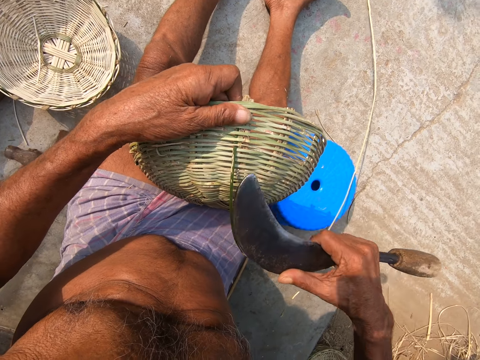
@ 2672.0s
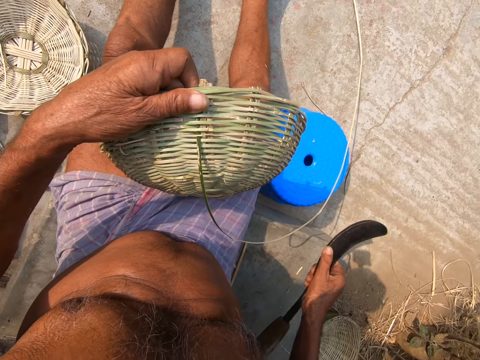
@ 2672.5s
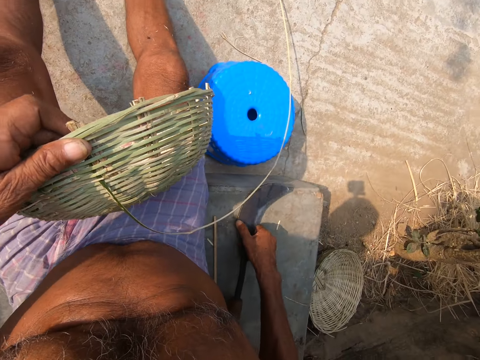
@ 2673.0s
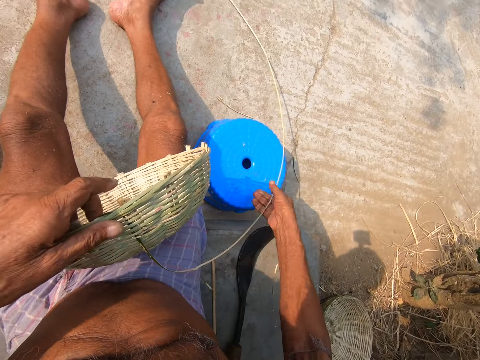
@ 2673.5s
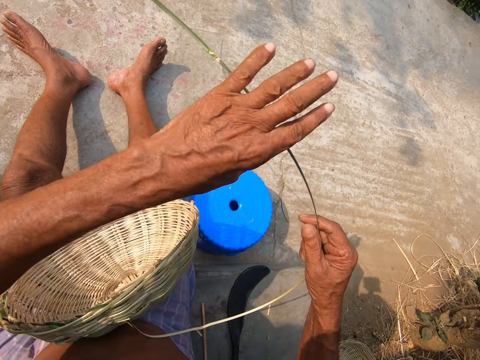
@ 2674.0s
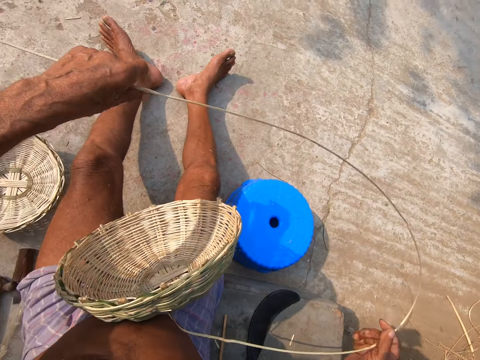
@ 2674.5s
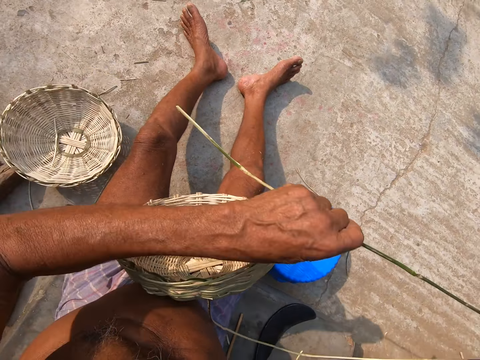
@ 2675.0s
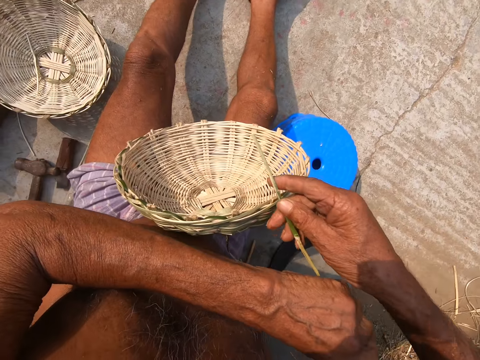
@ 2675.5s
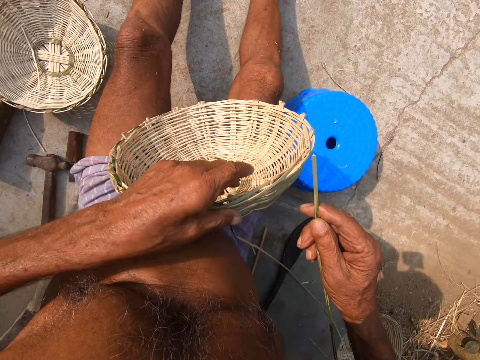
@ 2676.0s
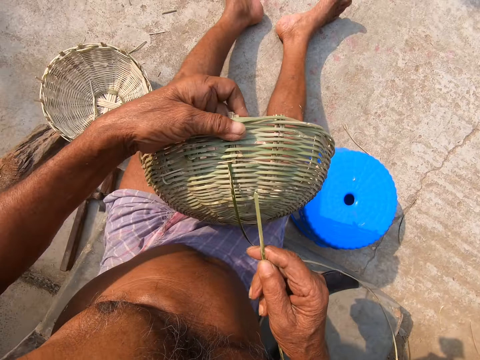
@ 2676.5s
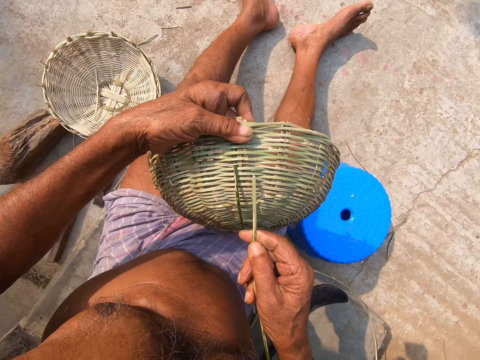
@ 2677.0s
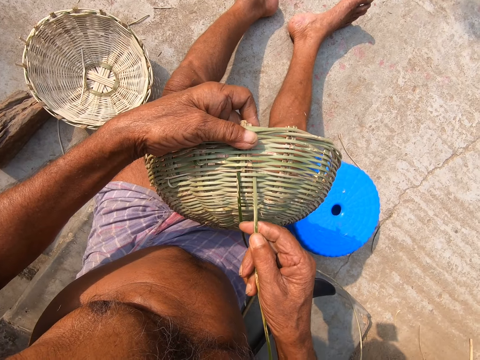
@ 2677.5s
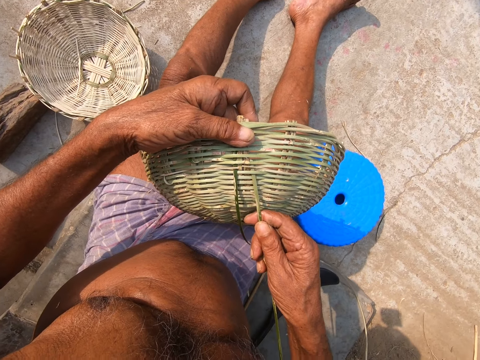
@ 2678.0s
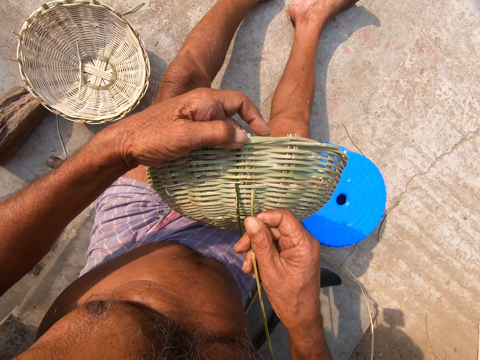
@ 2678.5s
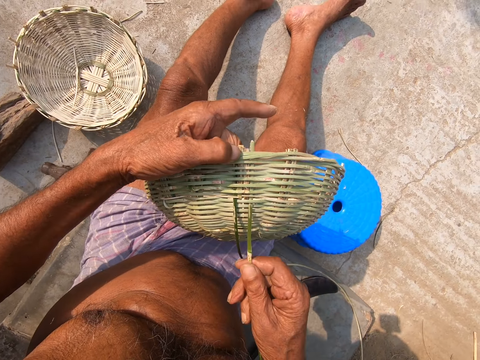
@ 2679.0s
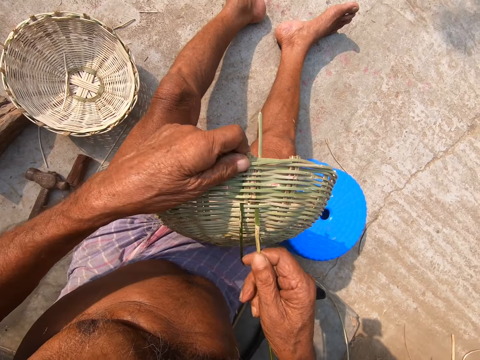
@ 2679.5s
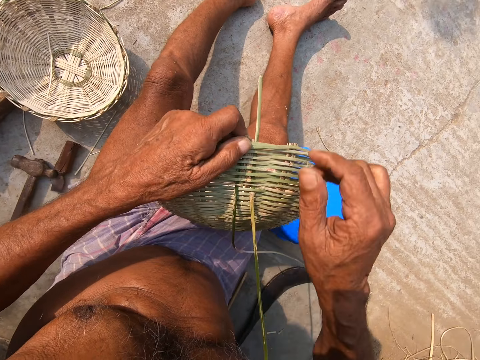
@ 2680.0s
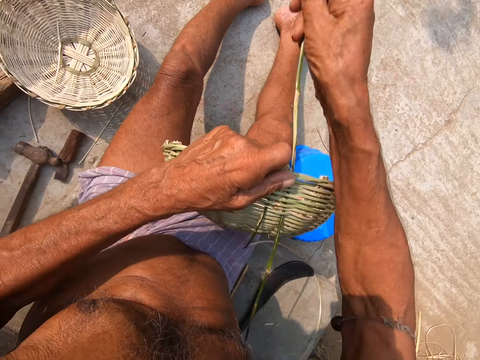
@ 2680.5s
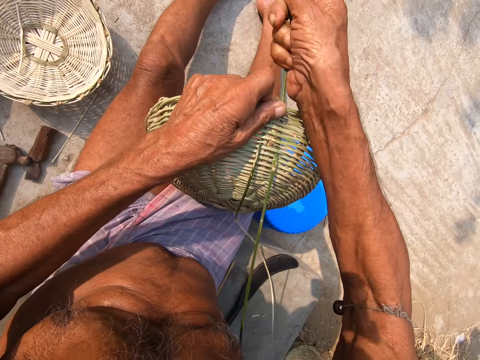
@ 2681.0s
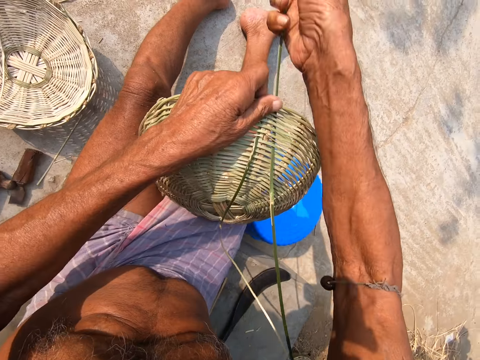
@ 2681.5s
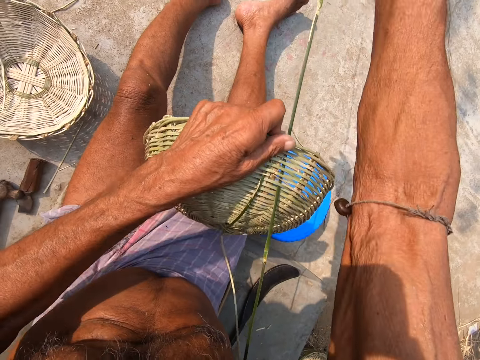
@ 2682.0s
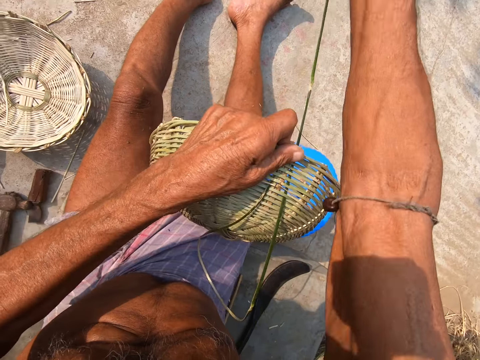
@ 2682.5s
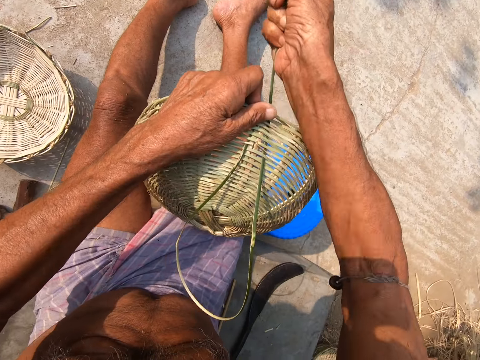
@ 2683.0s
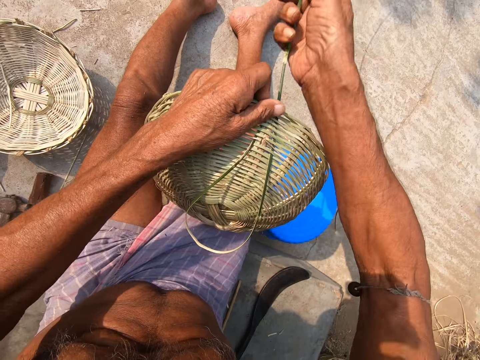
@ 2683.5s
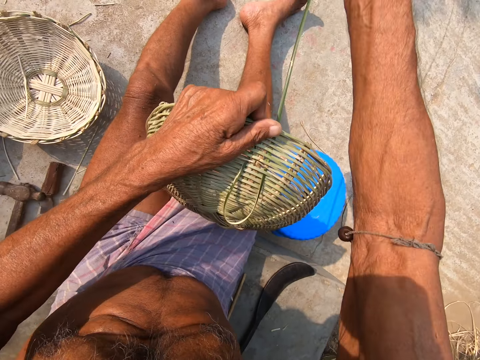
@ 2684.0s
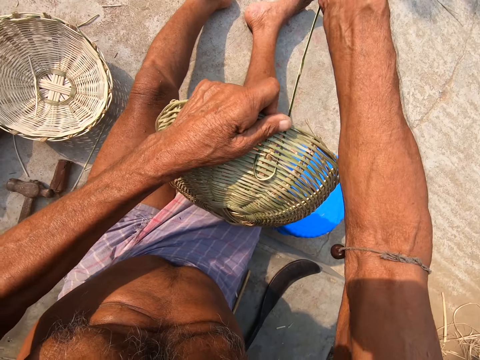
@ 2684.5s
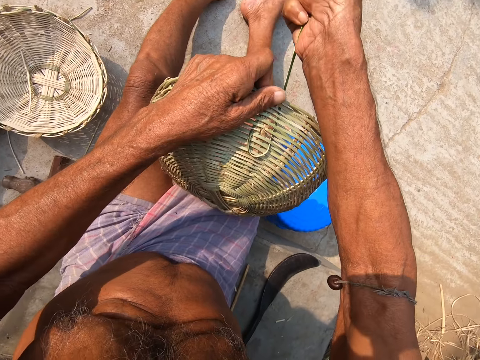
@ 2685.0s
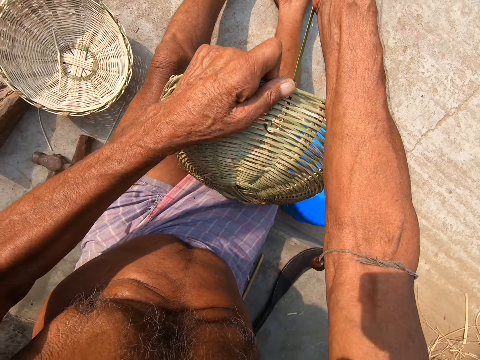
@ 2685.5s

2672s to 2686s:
The camera wearer drops the bolo machete on the ground with his right hand. He holds the bamboo strand with his right hand. He holds the bamboo strand with both hands. He straightens the craft. He holds the basket on his lap with his left hand. He inserts the bamboo strand in the basket with his right hand. He weaves the basket. He pulls the bamboo strand with his right hand.

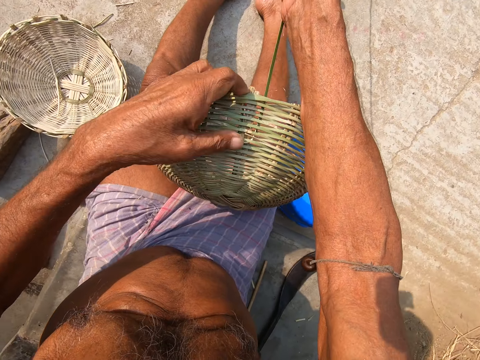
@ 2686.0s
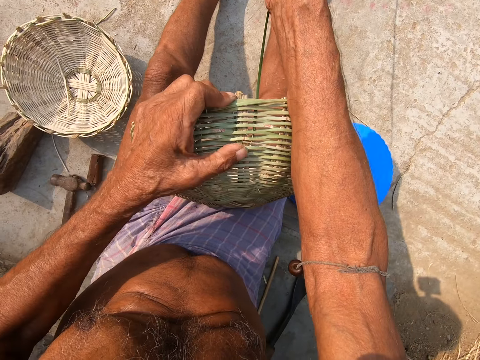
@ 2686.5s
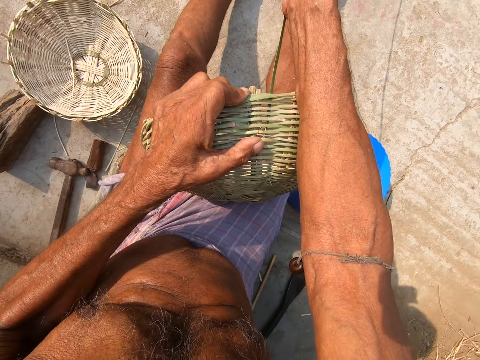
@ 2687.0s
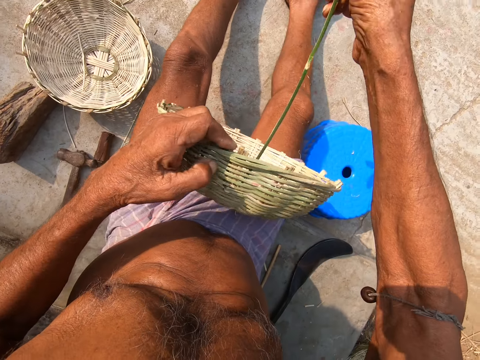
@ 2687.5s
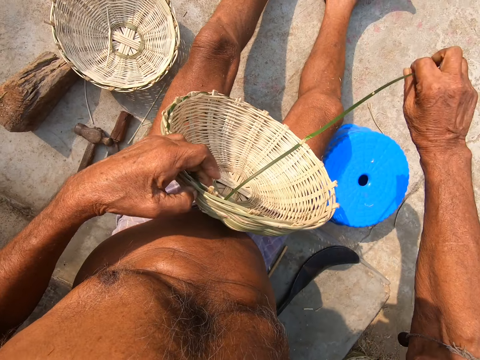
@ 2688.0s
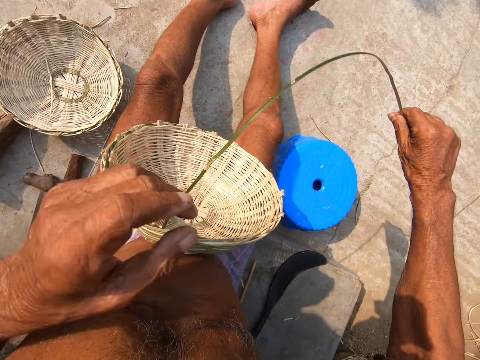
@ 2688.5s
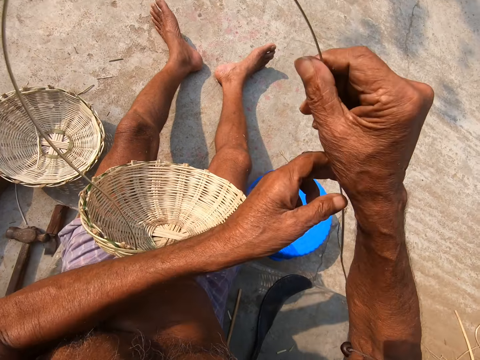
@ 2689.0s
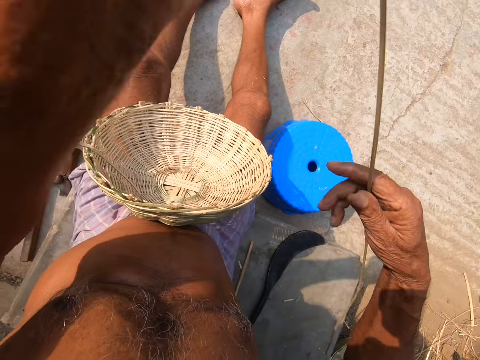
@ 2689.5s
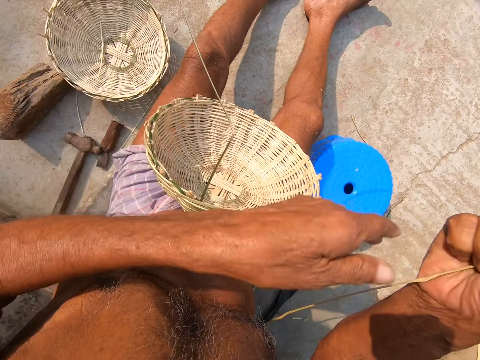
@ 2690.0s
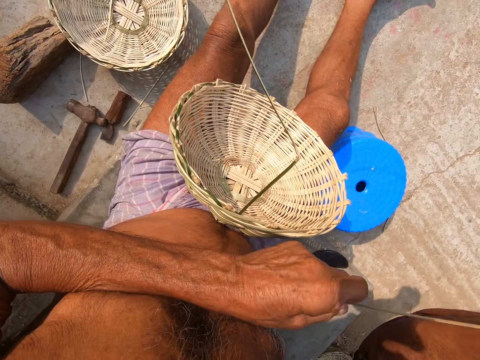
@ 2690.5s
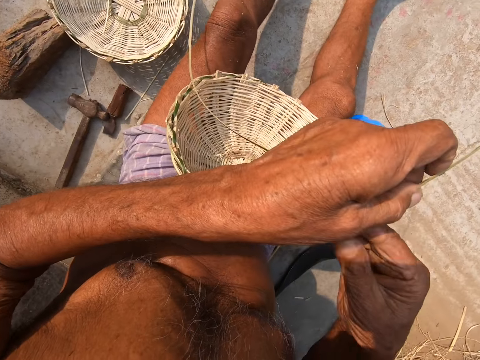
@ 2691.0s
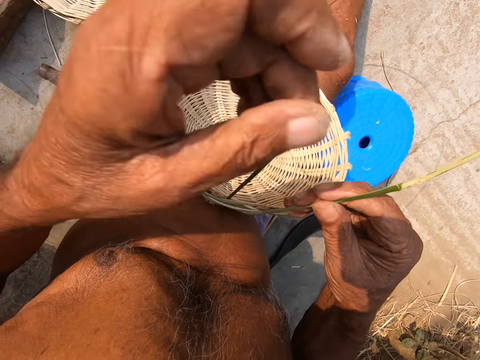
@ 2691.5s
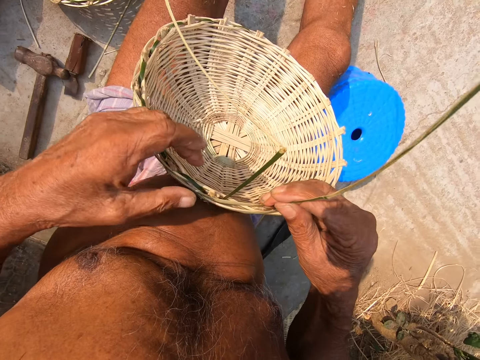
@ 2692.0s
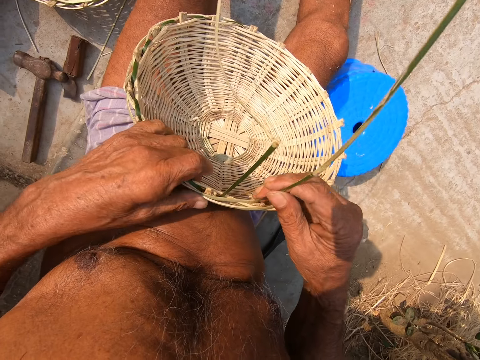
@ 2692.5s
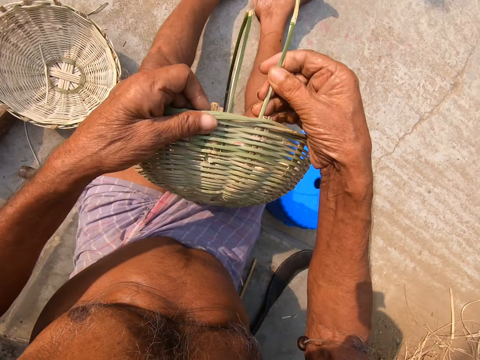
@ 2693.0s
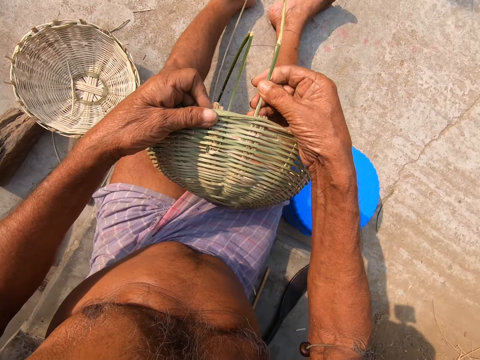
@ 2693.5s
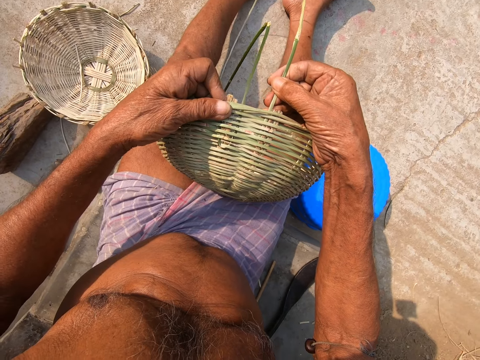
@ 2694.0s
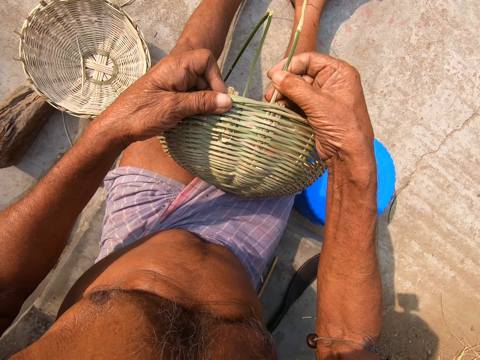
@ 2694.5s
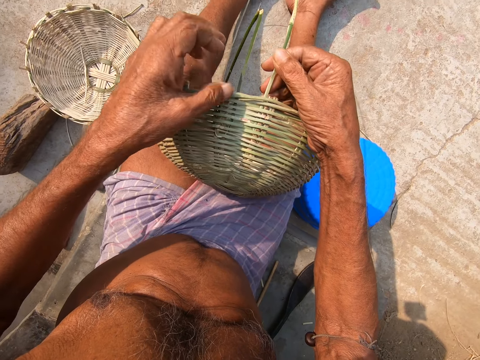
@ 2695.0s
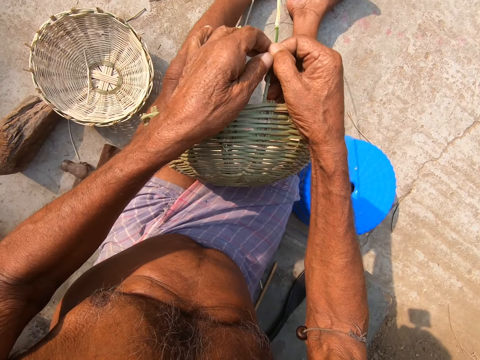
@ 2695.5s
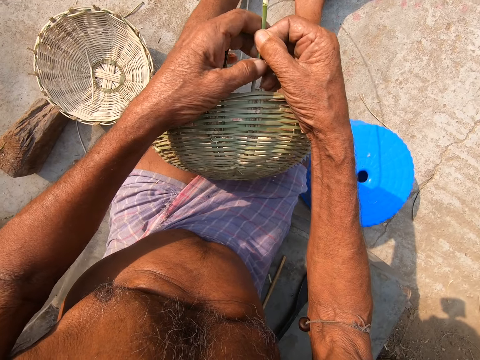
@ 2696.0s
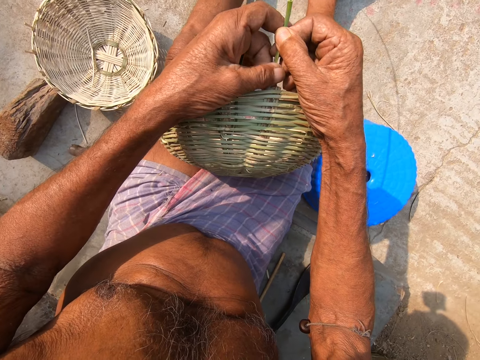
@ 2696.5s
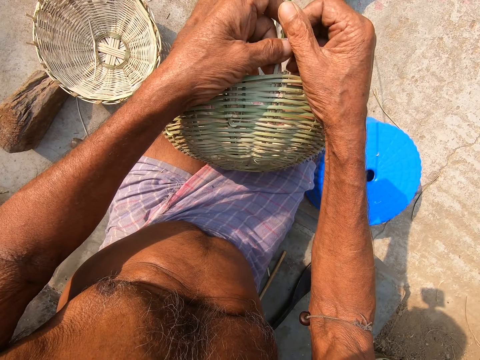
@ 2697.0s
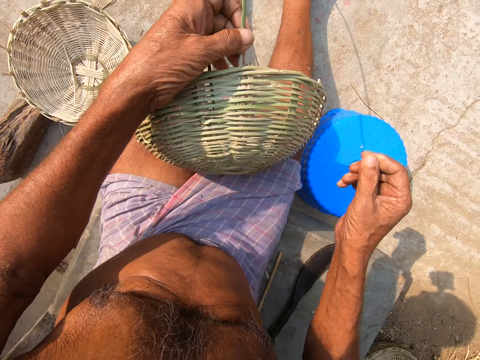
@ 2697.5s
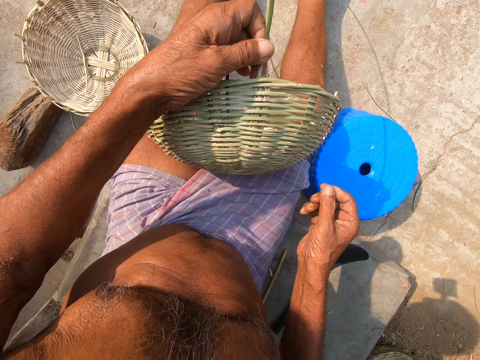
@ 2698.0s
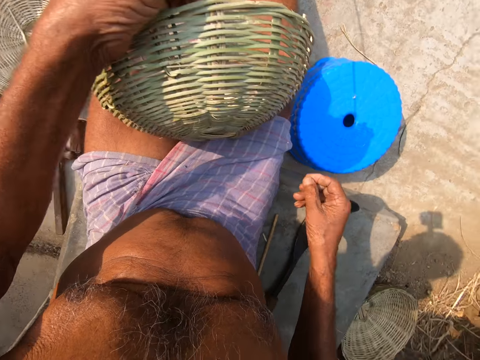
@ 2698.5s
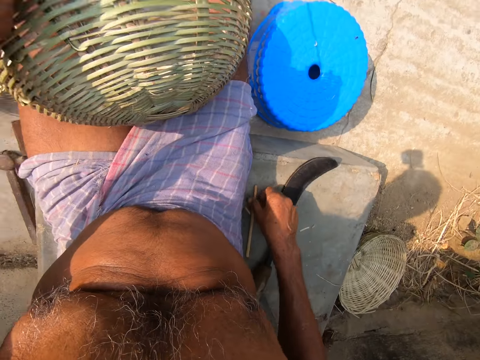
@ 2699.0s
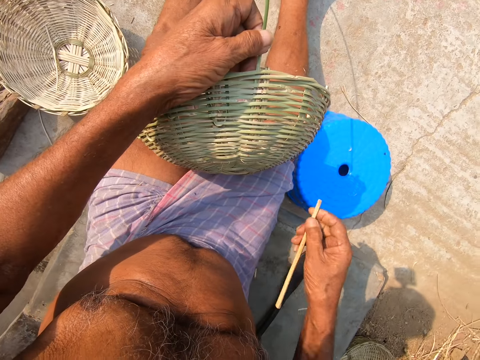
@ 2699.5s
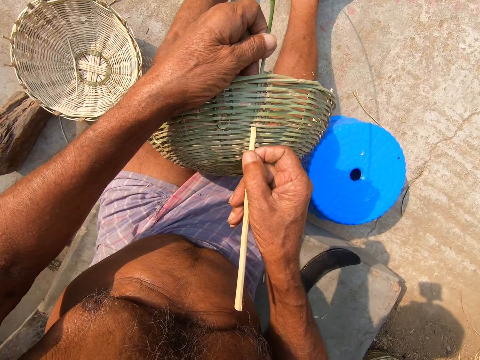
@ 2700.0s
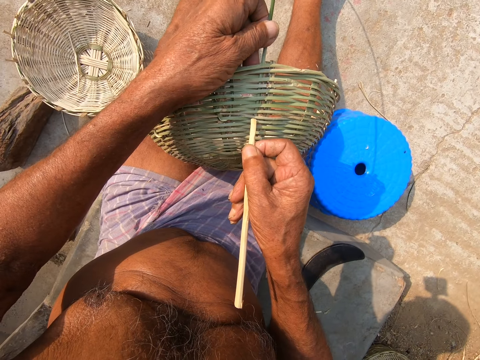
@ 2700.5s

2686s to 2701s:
The camera wearer holds the bamboo strand with both hands. He straightens the craft. He holds the bamboo strand with his right hand. He holds the basket on his lap with his left hand. He holds the bamboo strip with both hands. He holds the bamboo strip with his left hand. He picks a bamboo cane or bamboo stick from the ground with his right hand.
